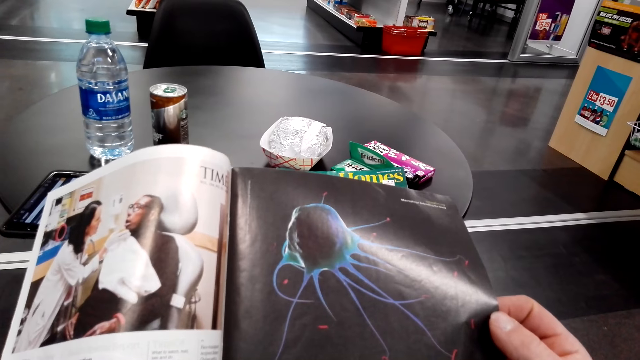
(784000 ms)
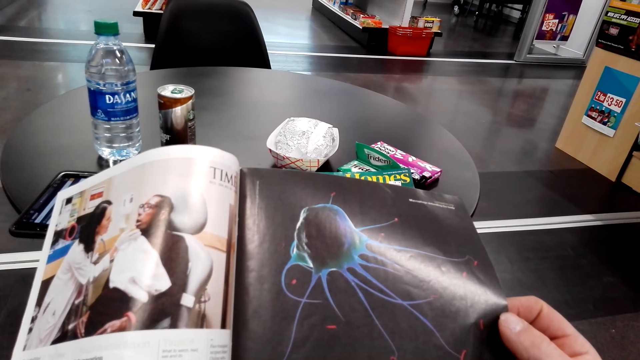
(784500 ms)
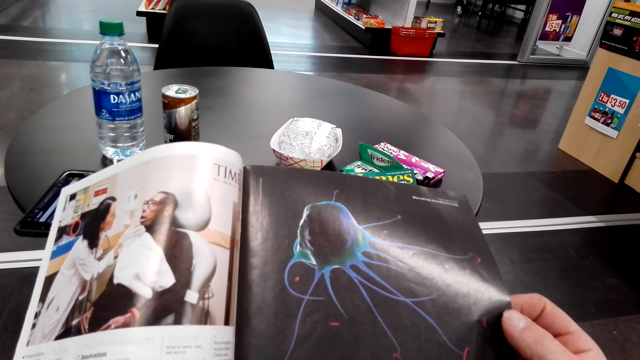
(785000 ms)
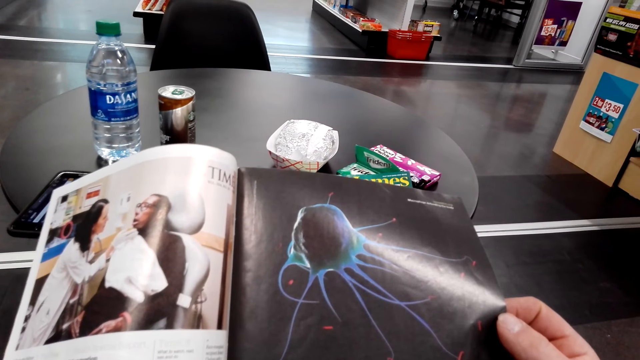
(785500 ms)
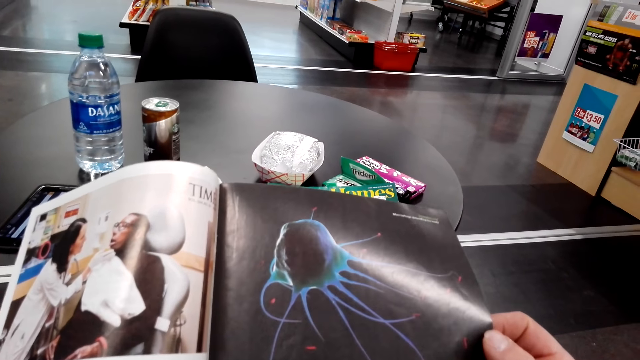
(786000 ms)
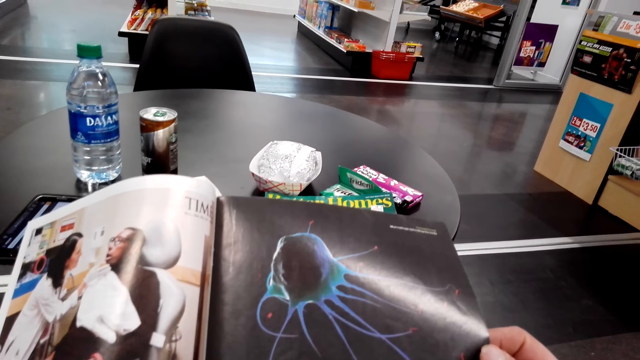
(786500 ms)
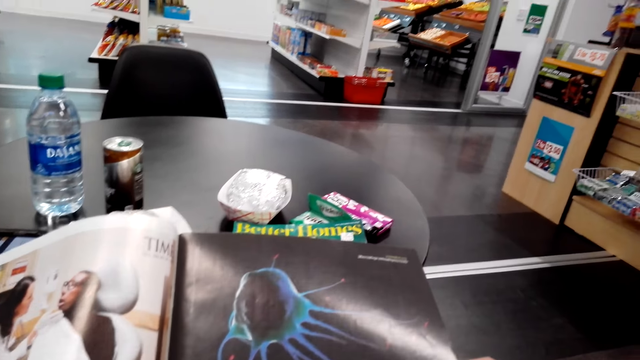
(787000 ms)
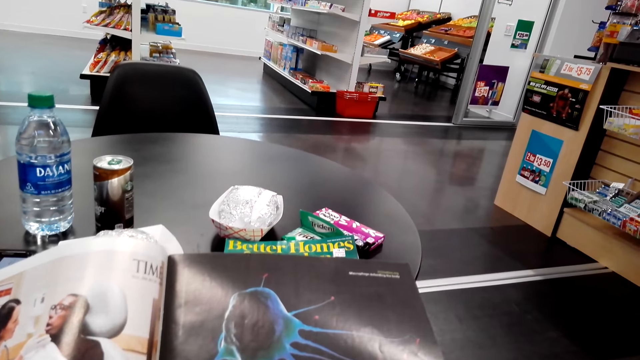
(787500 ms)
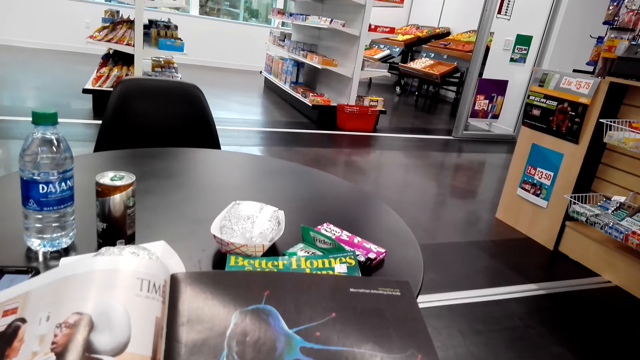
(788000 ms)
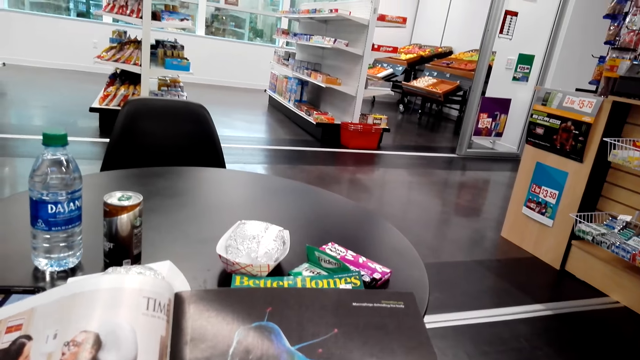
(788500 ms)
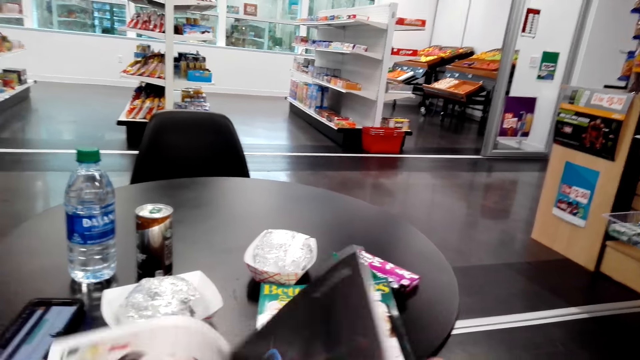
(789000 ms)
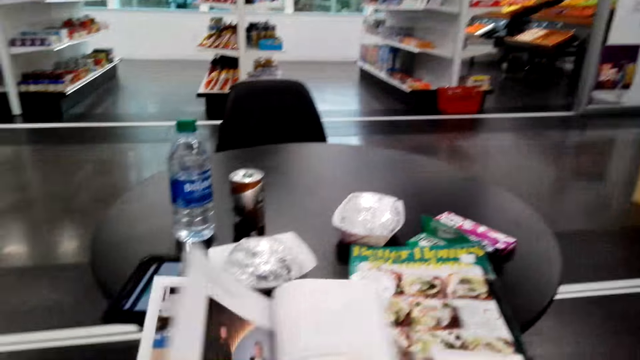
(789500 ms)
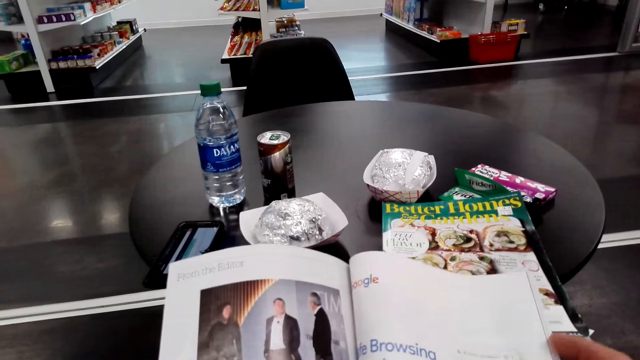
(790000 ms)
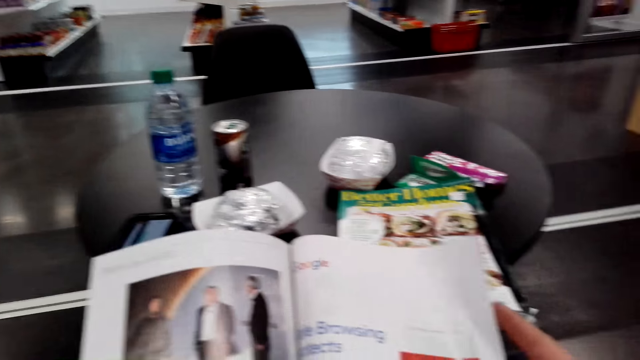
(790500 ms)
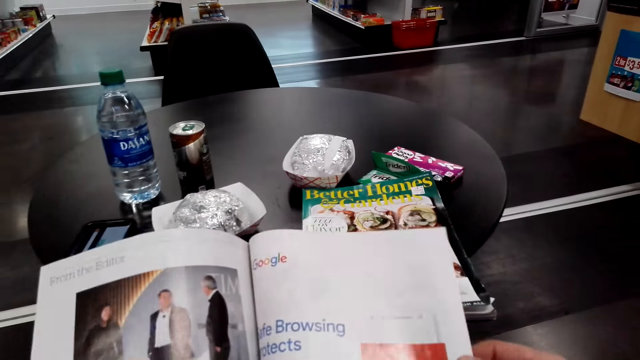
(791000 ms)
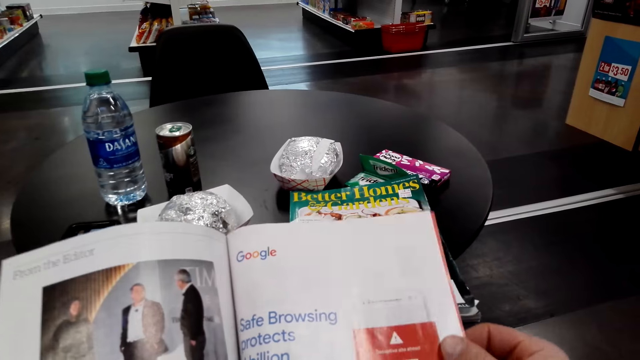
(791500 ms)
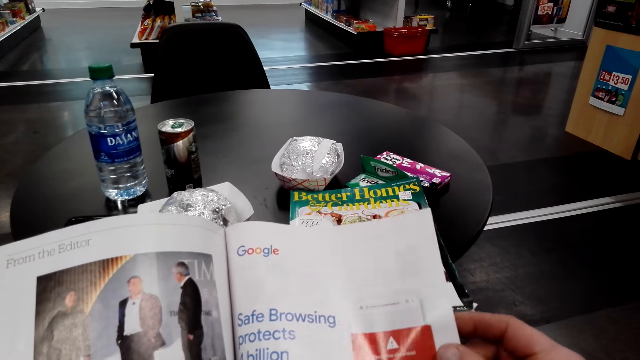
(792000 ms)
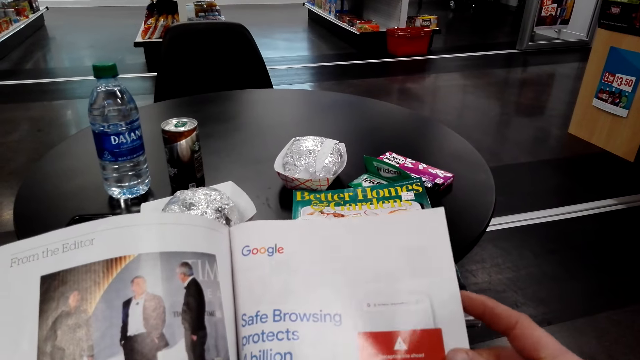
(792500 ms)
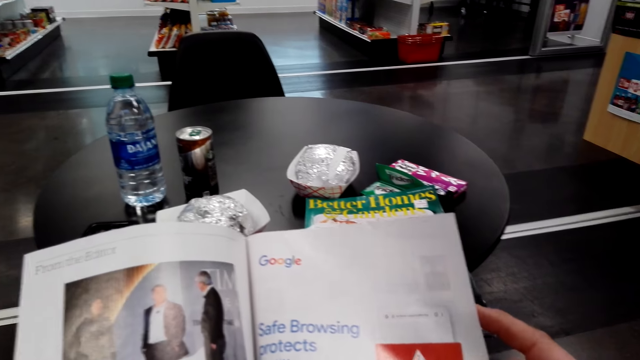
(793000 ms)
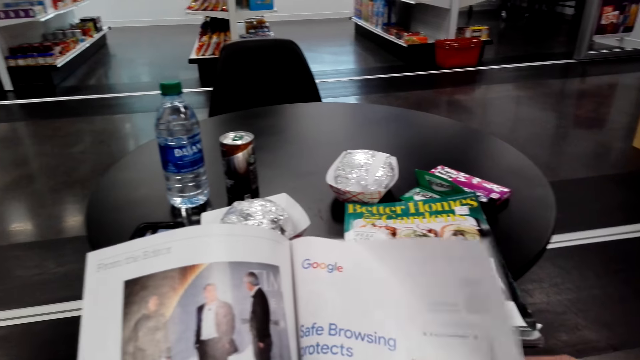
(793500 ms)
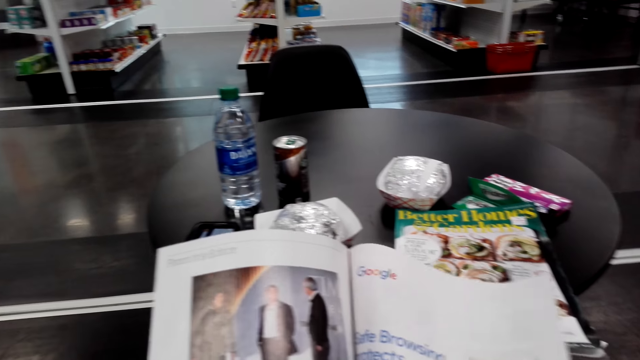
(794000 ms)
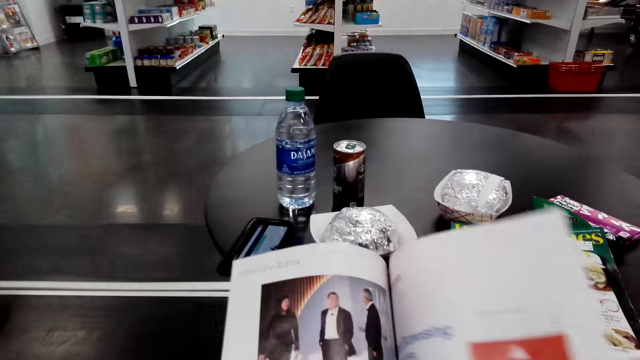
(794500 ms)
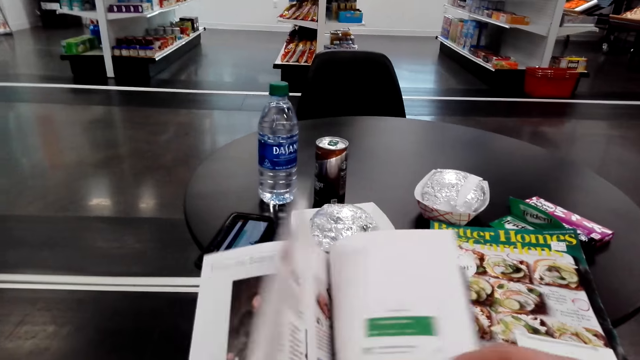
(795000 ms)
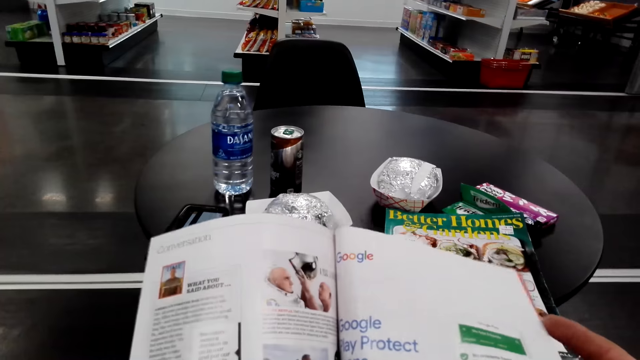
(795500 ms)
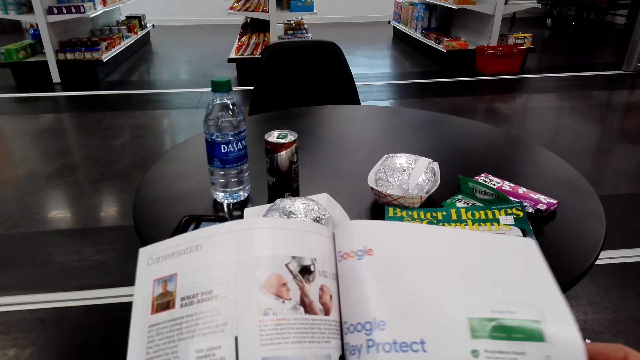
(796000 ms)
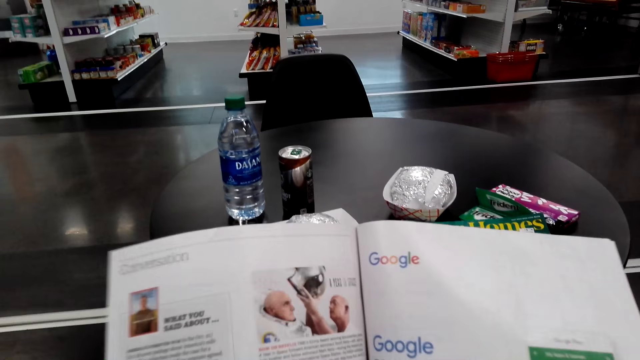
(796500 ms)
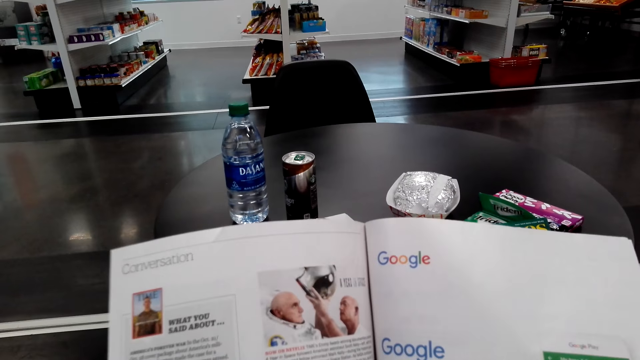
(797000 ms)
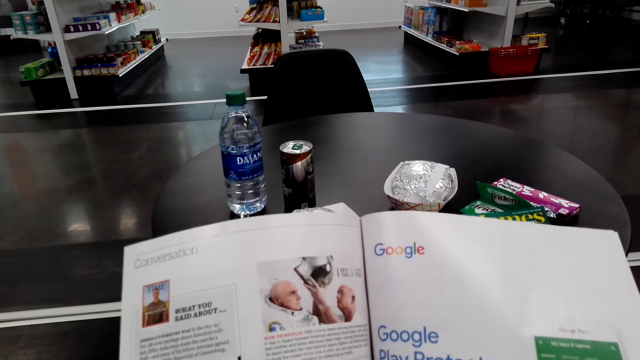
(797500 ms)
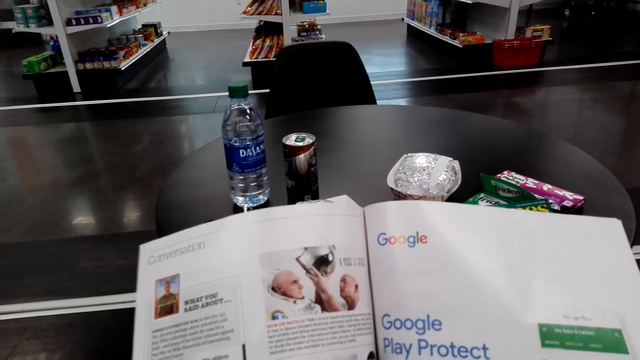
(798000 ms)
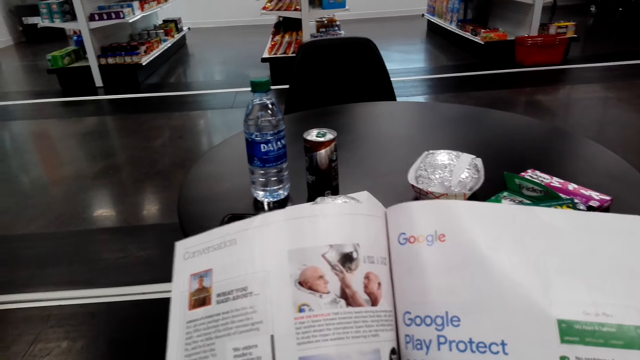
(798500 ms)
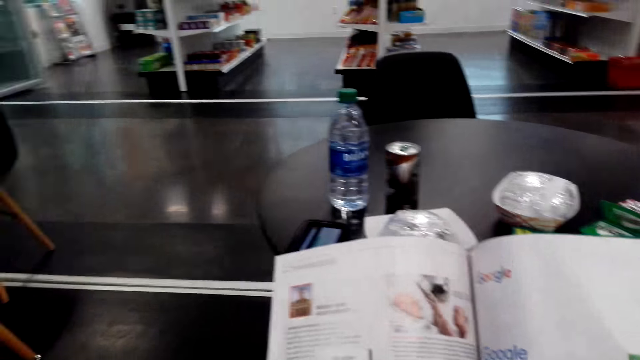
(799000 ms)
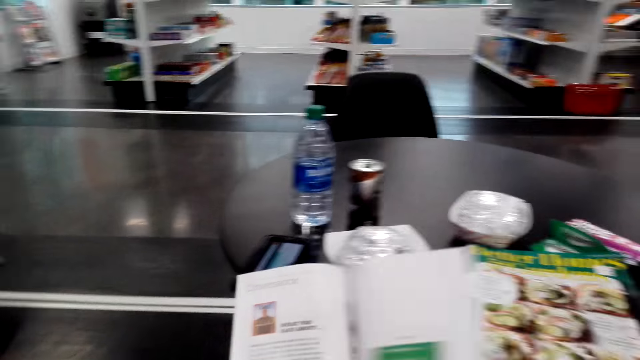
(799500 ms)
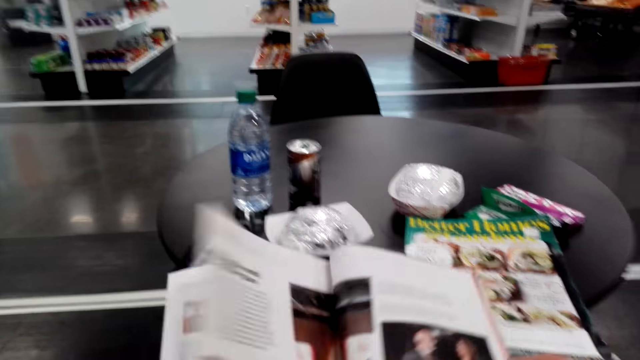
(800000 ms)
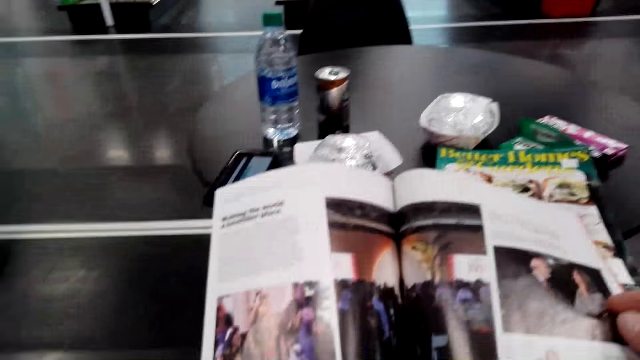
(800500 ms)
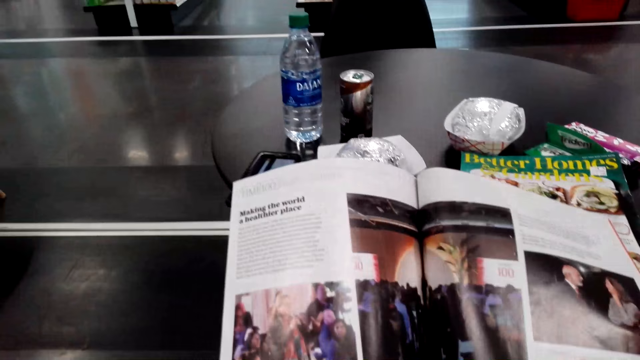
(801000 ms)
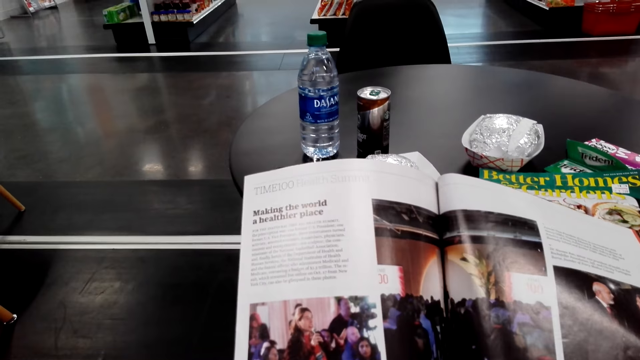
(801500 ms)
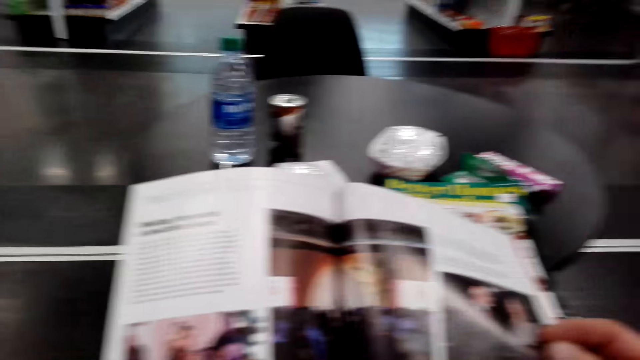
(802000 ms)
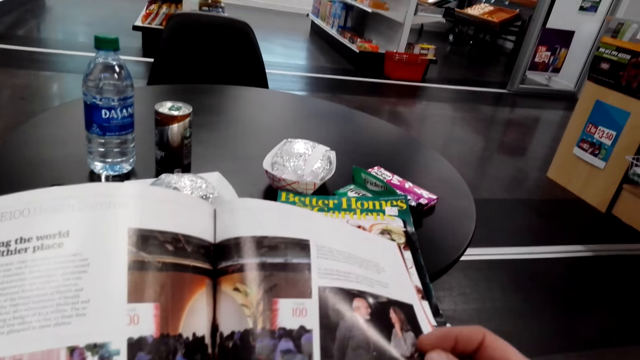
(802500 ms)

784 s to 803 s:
The camera wearer reads the book. They open the book. They look at the picture. They open the book. They read the book. They open the book. They open the book again.
